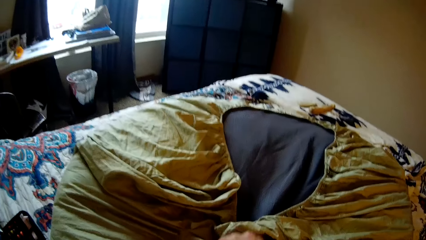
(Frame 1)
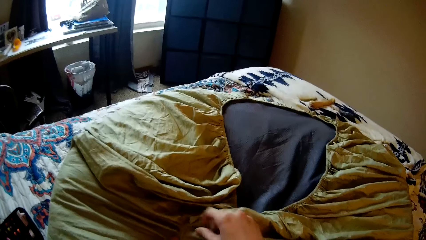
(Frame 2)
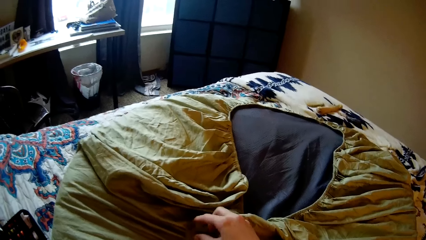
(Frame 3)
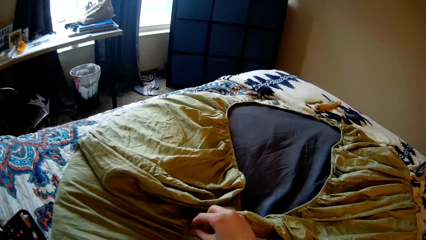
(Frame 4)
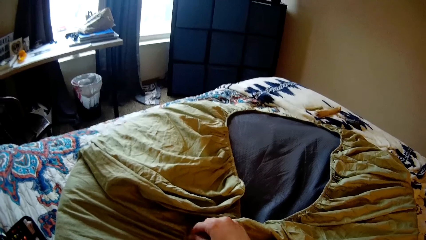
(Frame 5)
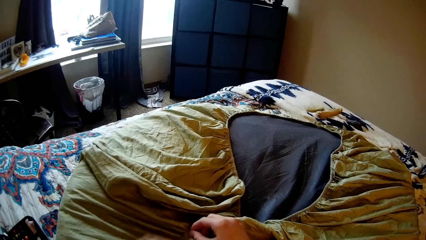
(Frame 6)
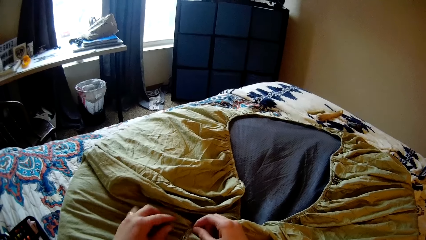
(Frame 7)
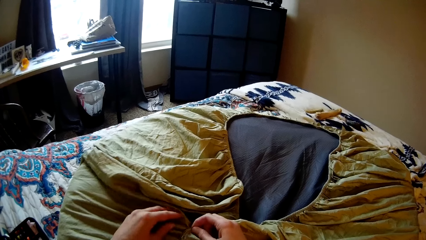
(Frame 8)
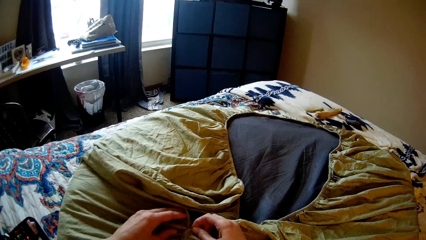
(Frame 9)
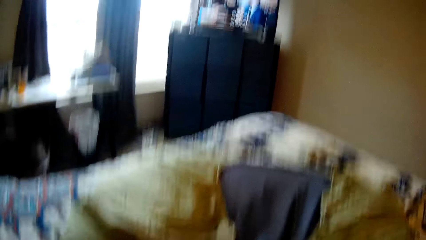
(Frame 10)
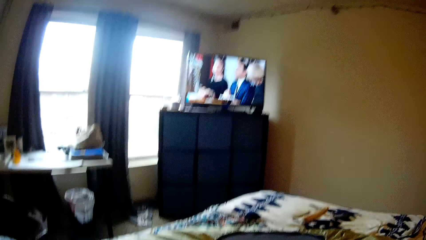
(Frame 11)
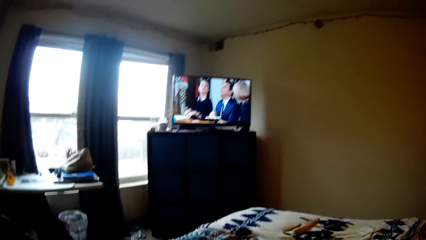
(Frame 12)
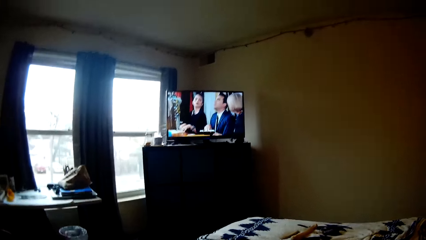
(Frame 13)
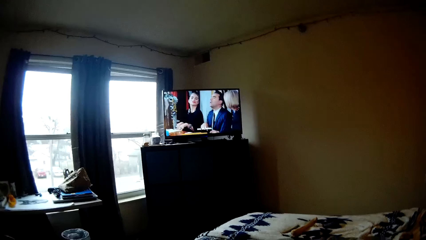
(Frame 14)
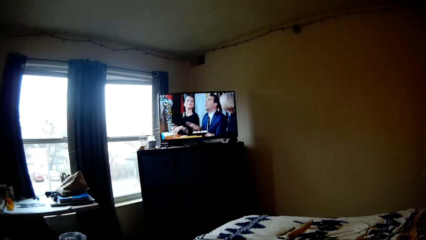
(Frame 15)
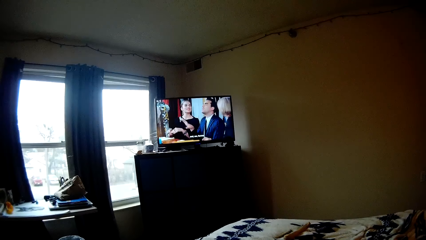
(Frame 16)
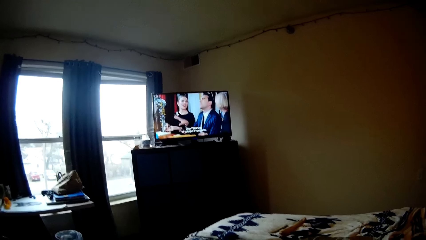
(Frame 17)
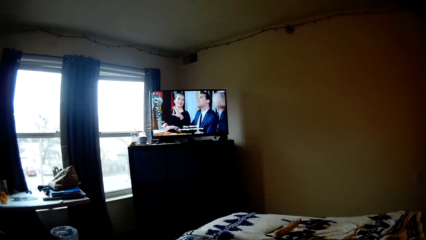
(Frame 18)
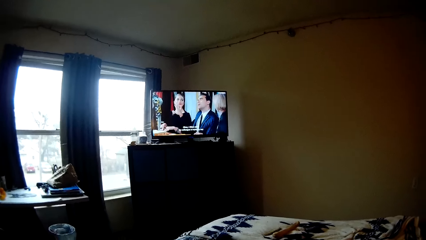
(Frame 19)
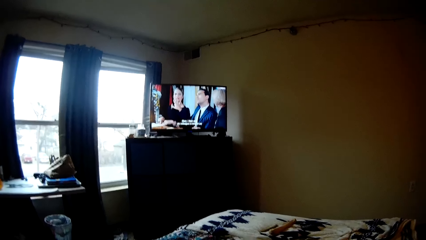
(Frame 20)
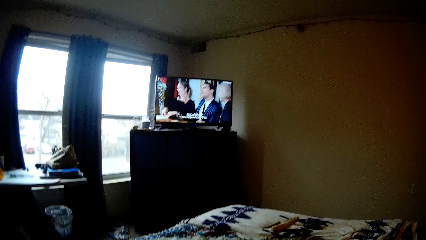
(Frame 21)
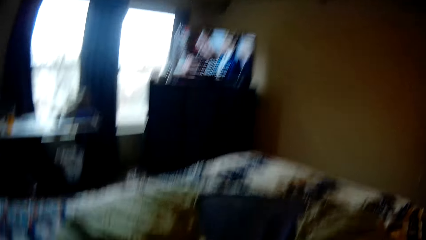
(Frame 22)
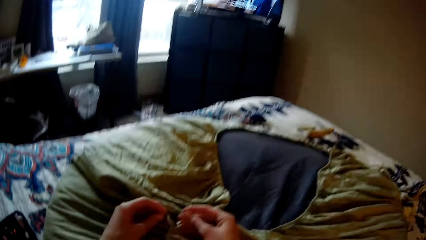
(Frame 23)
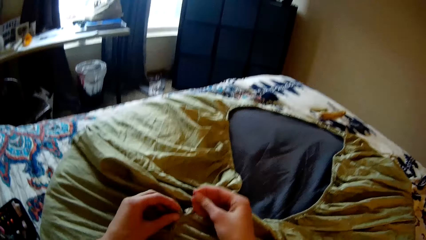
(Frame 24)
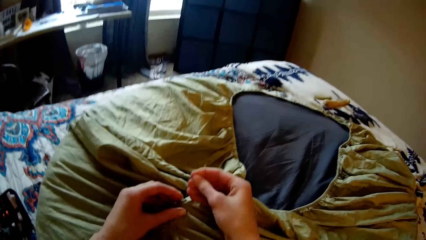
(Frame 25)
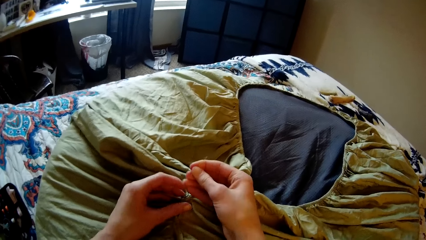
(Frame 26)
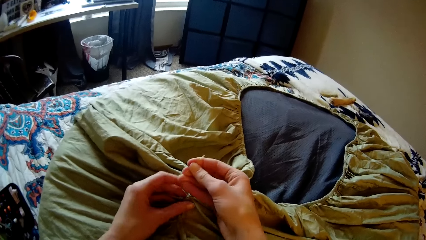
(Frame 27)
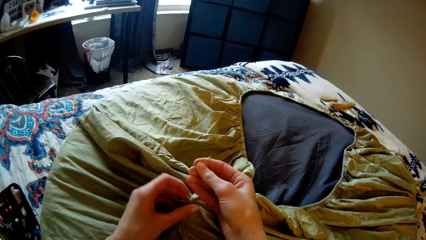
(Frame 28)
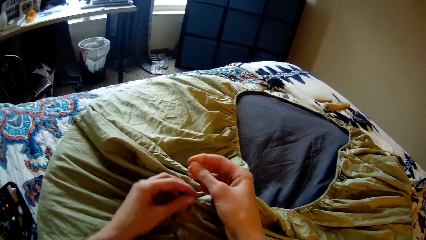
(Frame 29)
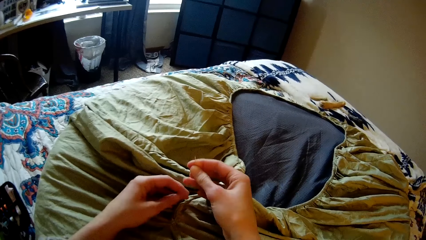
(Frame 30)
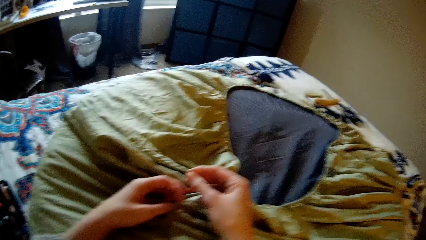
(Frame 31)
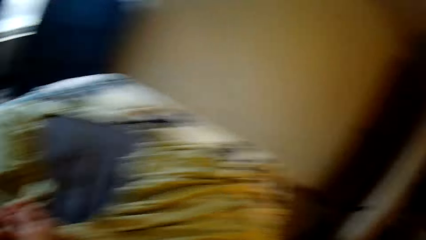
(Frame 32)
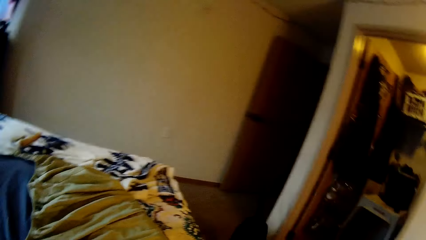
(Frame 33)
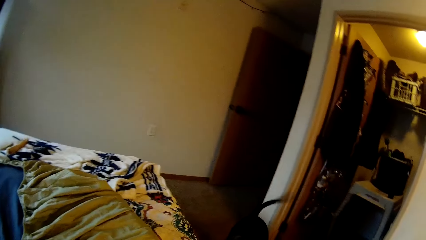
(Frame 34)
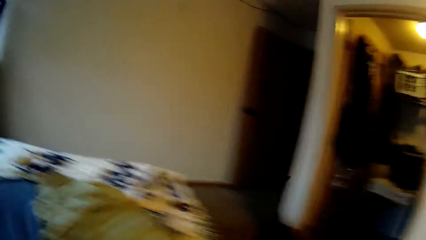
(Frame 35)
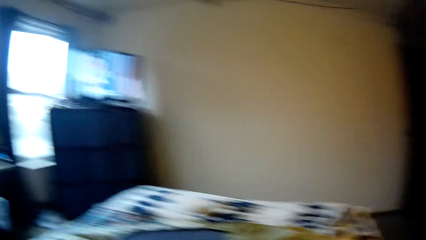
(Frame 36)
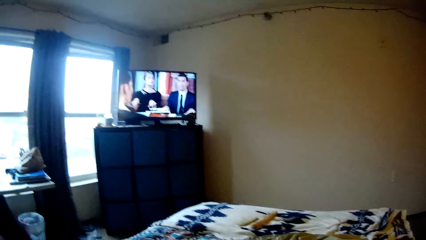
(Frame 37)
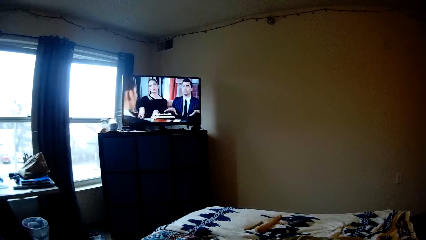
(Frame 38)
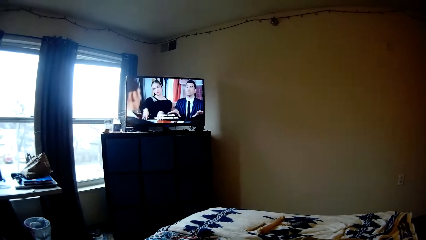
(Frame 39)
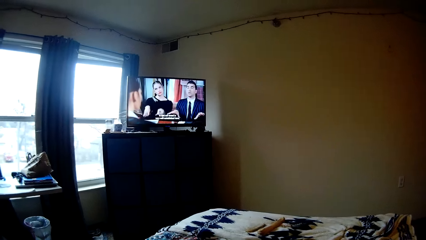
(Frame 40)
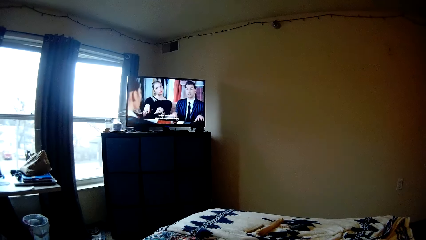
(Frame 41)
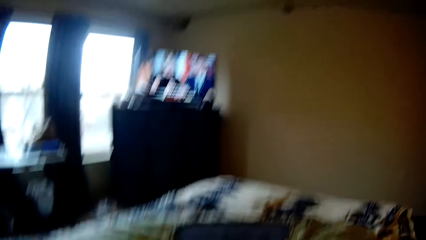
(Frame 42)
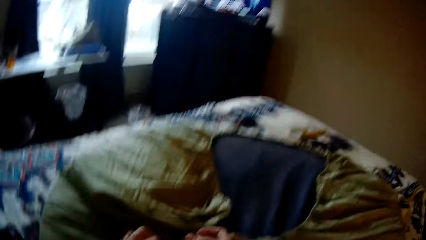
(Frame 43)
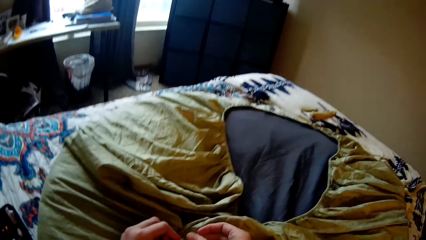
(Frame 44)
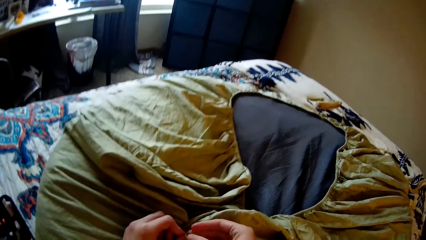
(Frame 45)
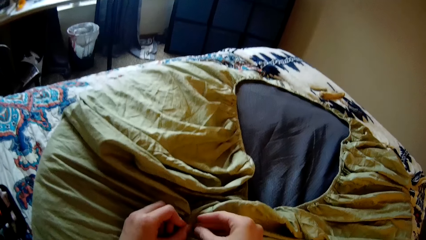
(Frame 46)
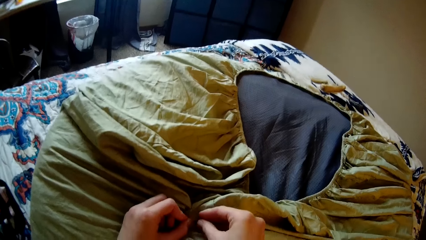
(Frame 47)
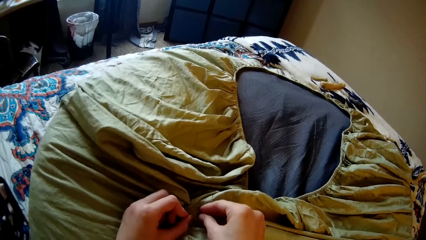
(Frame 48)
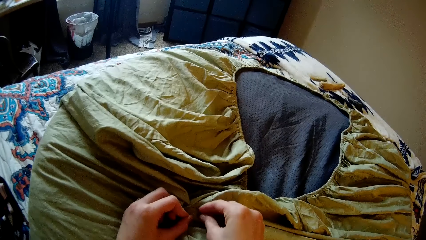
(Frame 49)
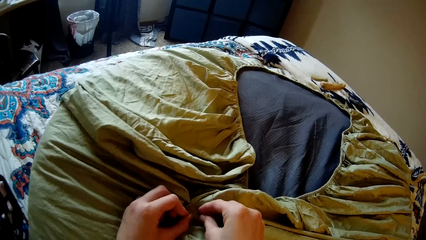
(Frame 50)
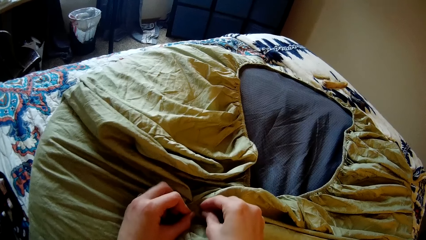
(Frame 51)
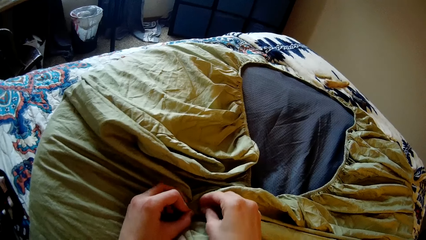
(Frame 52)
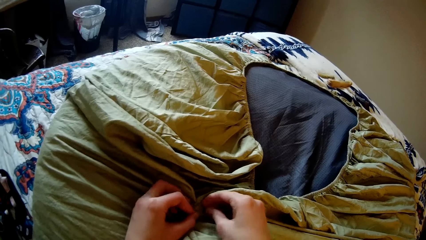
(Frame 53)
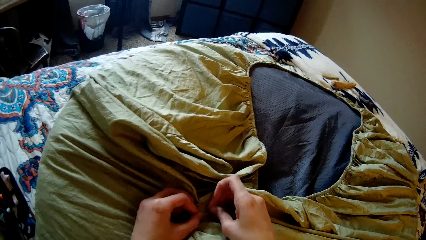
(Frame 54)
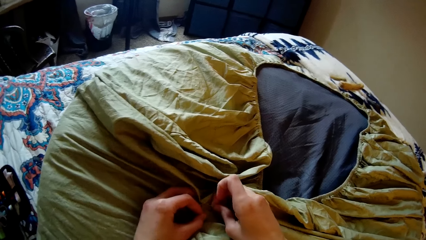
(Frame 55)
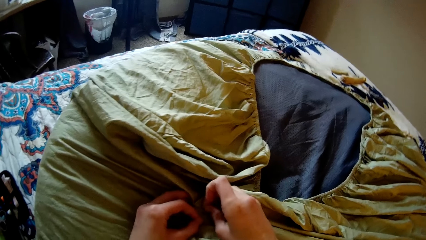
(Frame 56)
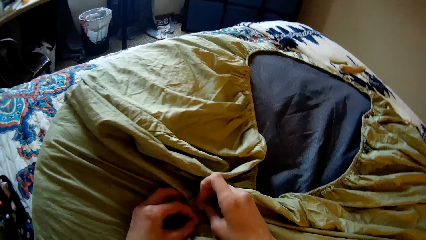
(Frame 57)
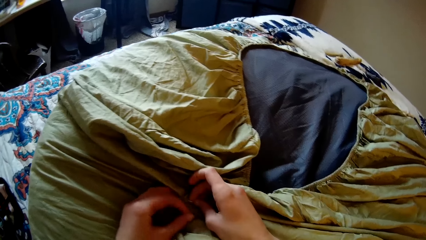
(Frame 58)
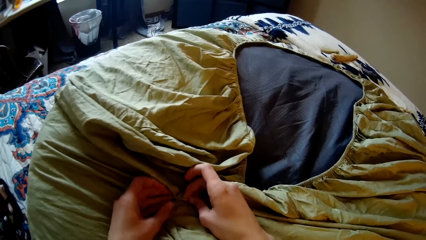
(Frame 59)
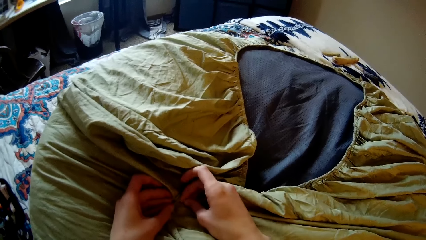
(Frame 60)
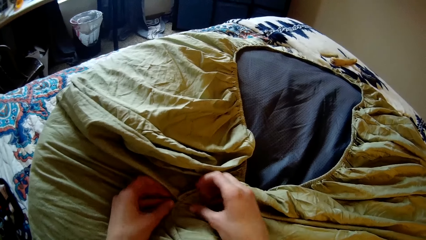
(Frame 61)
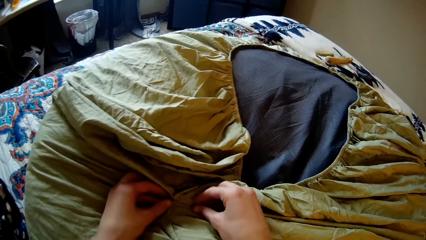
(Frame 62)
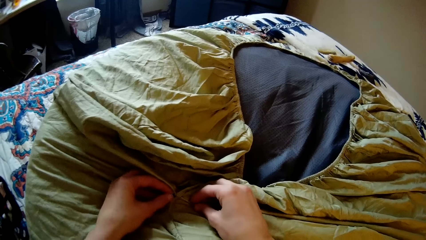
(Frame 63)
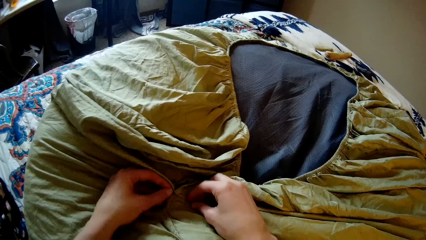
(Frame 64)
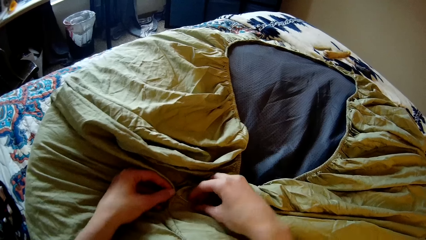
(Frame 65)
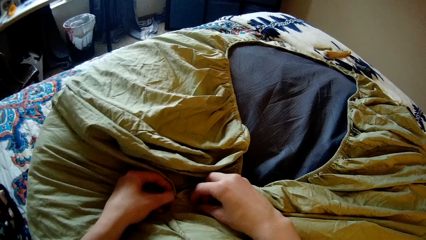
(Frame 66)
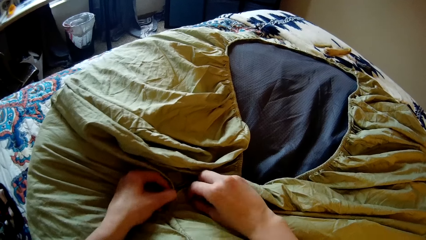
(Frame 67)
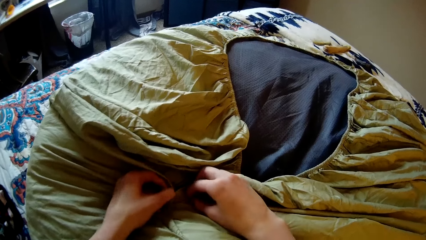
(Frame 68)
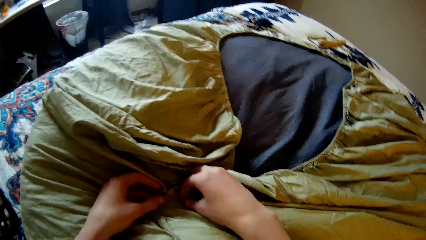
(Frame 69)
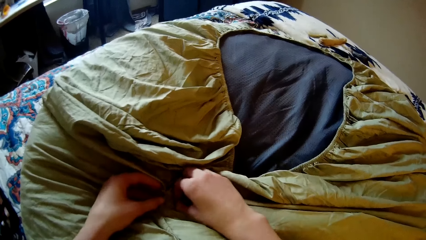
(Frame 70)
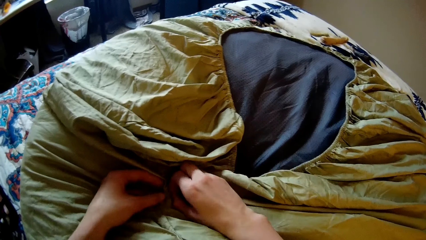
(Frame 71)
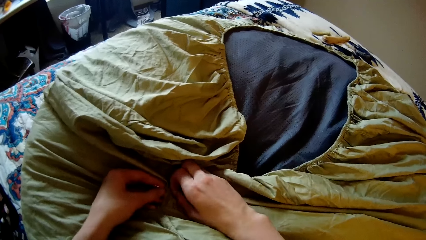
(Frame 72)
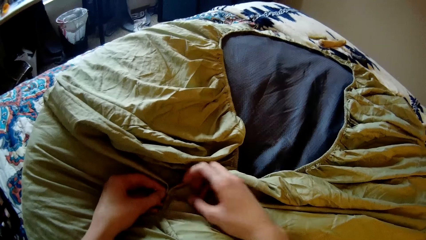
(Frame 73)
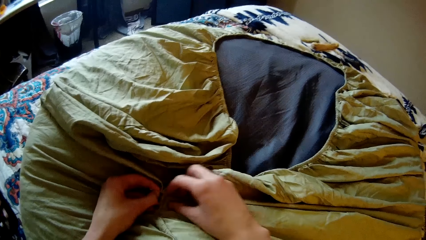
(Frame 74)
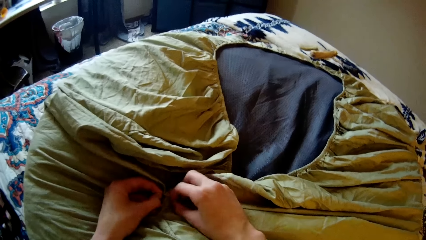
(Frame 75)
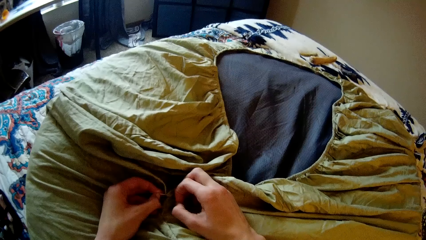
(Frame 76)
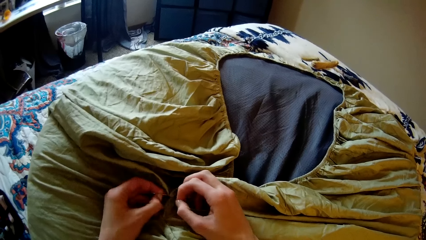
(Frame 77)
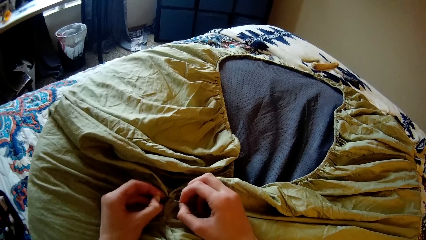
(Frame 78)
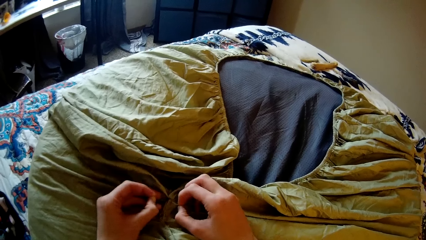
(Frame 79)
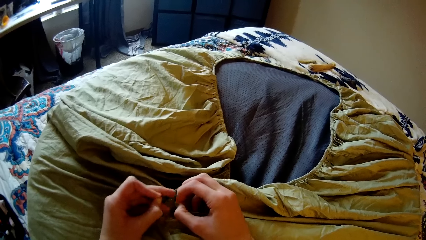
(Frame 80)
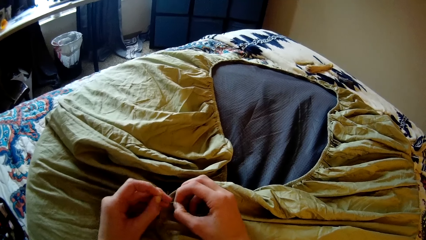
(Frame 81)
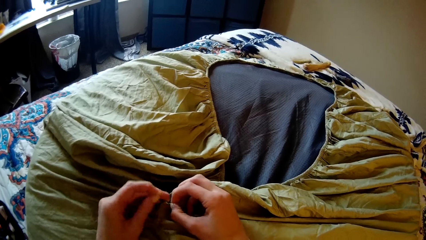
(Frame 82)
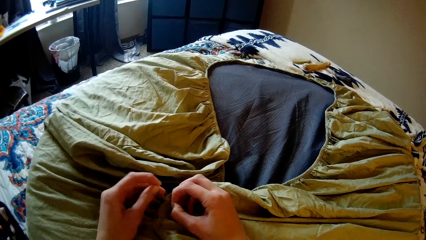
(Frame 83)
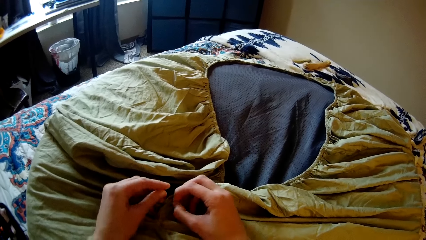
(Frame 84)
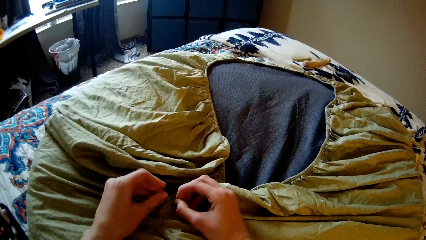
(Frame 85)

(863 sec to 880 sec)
The camera wearer holds the bedsheet. They watch television. They stretch the thread. They watch the television. They sew the bedsheet with a needle.
